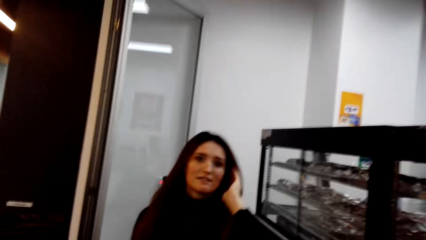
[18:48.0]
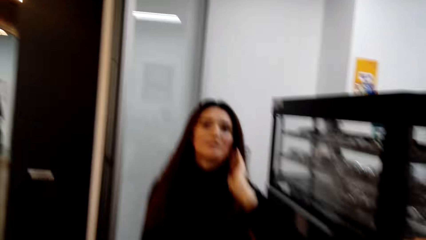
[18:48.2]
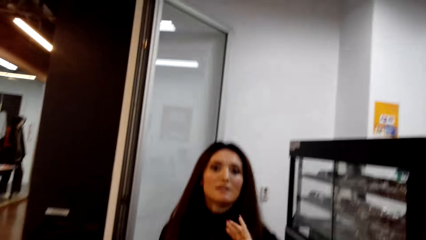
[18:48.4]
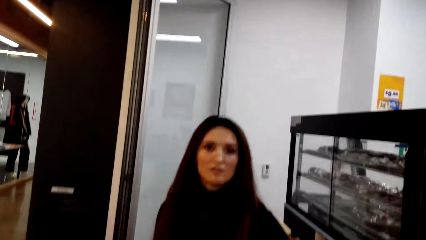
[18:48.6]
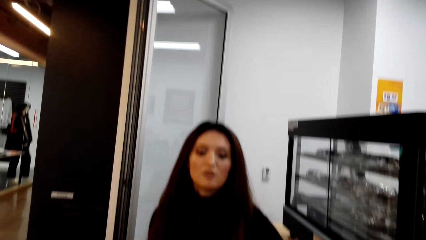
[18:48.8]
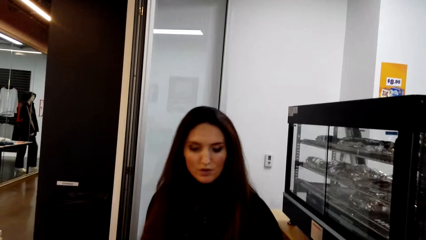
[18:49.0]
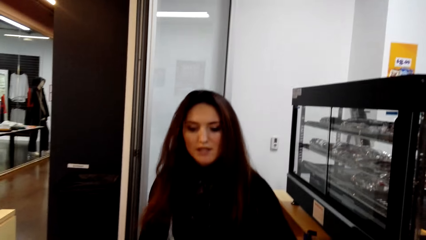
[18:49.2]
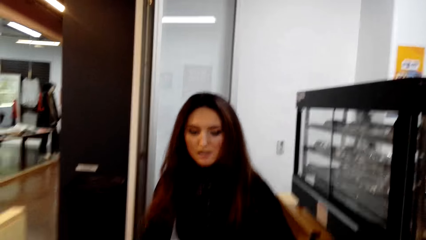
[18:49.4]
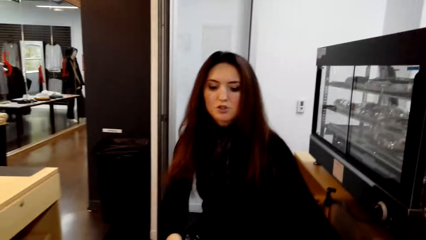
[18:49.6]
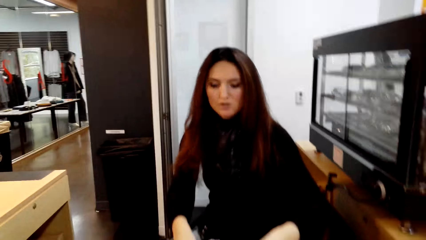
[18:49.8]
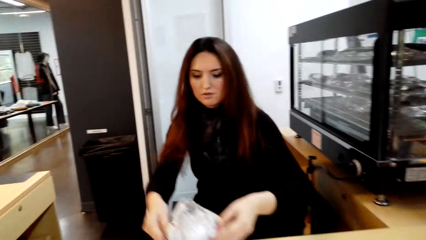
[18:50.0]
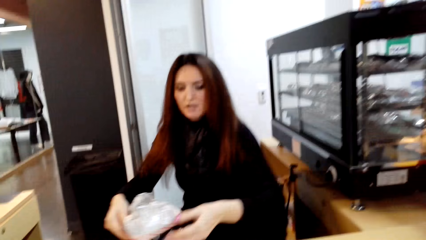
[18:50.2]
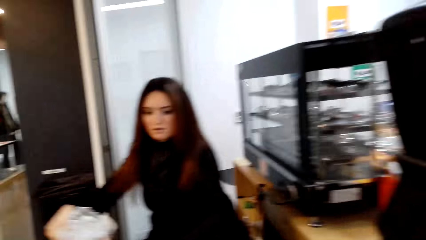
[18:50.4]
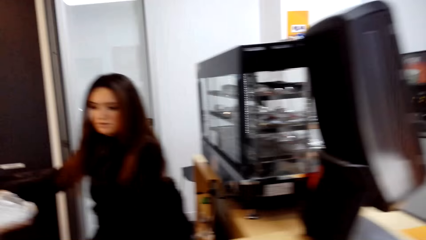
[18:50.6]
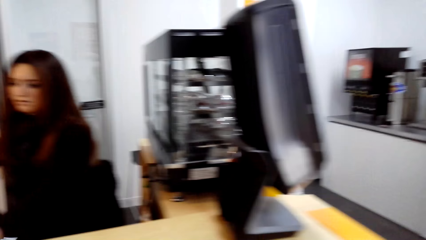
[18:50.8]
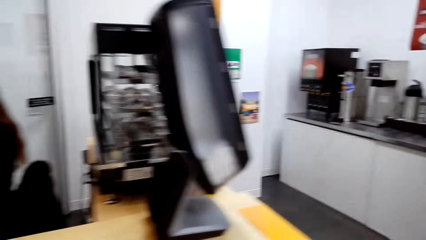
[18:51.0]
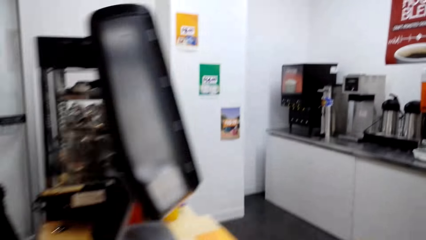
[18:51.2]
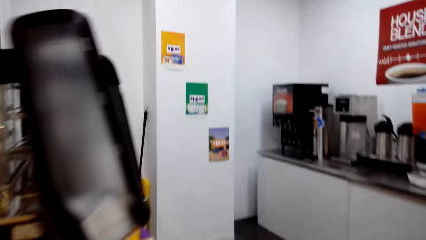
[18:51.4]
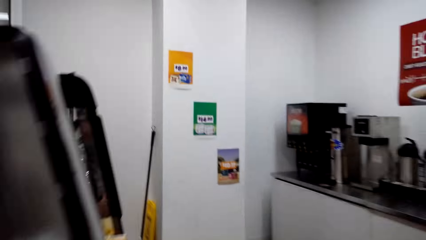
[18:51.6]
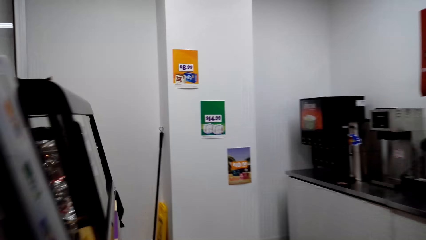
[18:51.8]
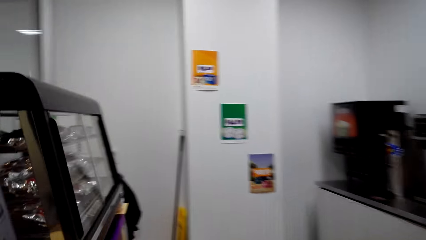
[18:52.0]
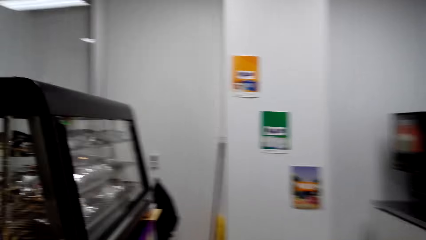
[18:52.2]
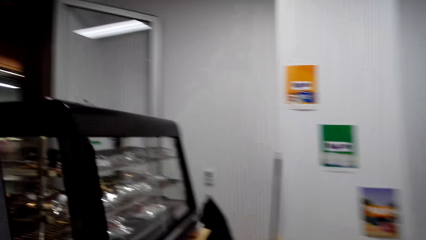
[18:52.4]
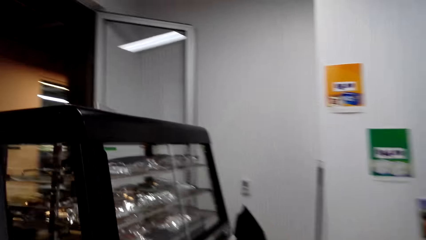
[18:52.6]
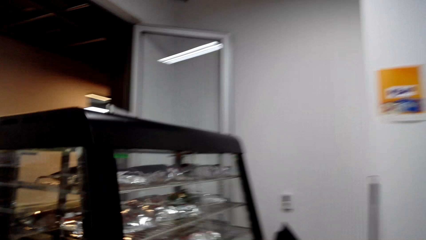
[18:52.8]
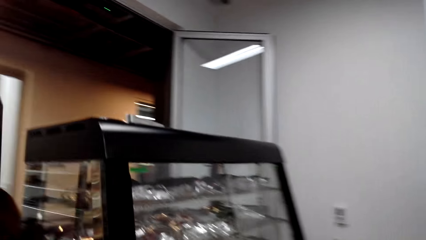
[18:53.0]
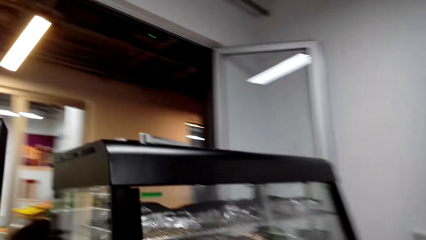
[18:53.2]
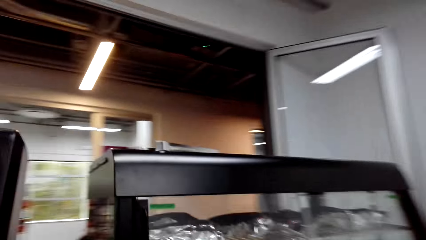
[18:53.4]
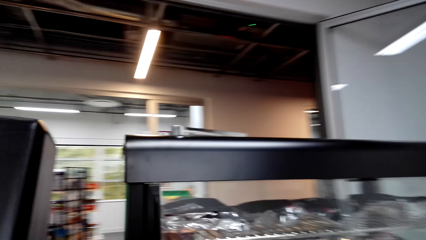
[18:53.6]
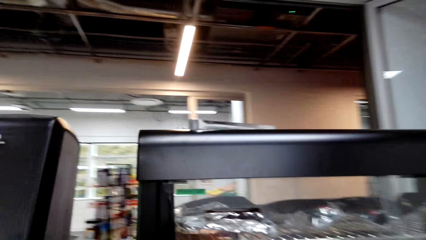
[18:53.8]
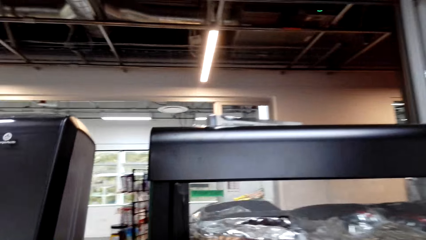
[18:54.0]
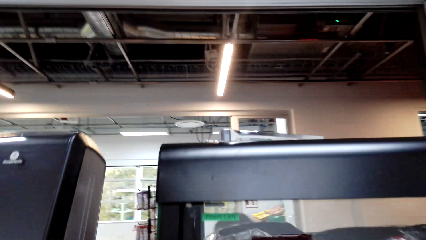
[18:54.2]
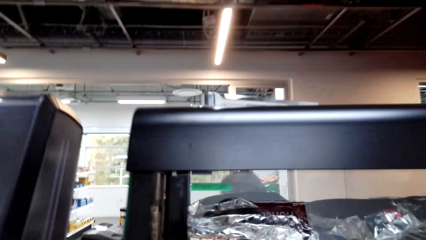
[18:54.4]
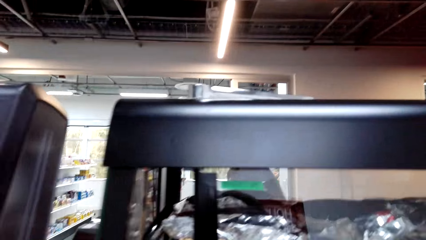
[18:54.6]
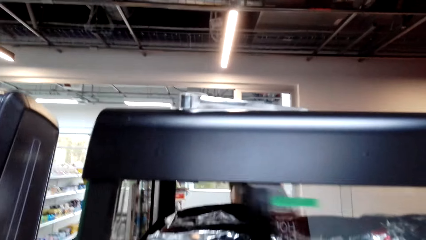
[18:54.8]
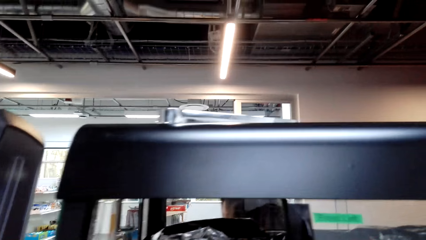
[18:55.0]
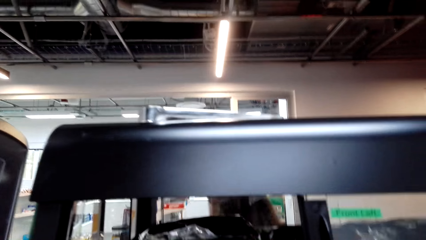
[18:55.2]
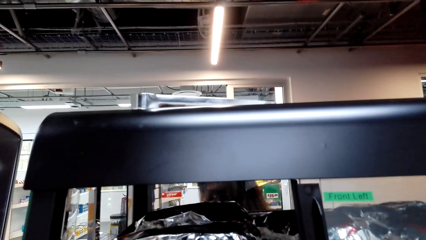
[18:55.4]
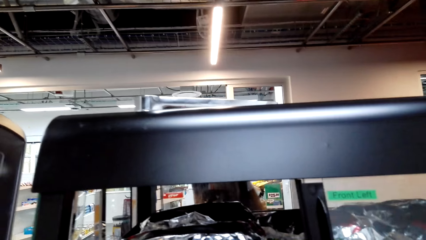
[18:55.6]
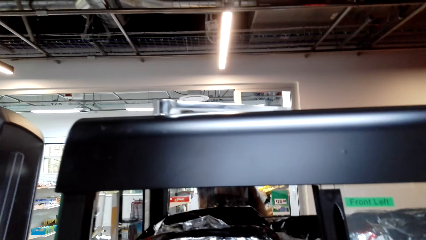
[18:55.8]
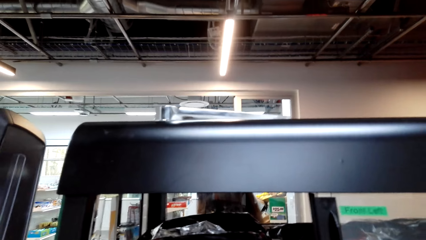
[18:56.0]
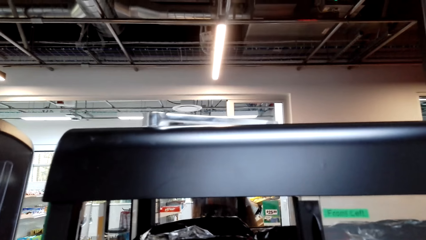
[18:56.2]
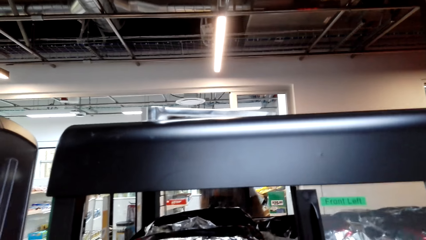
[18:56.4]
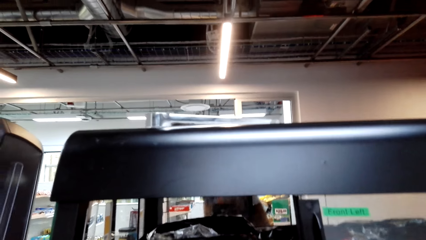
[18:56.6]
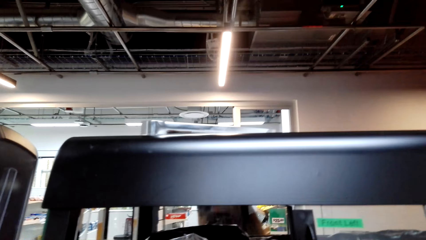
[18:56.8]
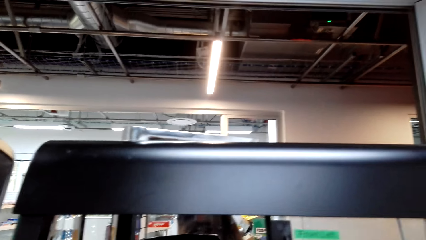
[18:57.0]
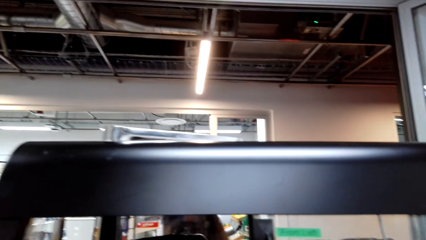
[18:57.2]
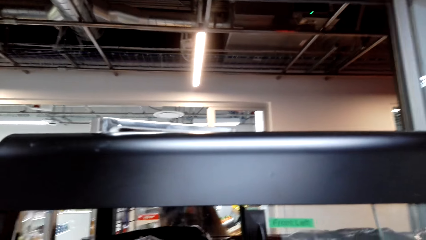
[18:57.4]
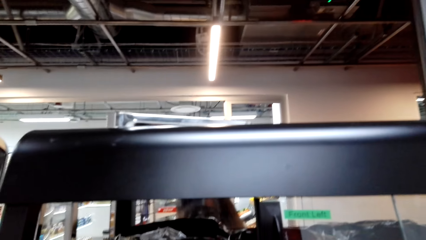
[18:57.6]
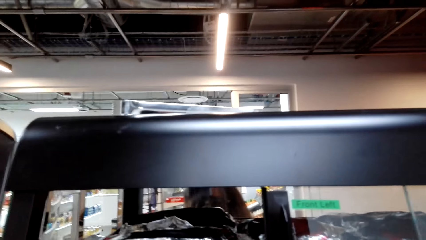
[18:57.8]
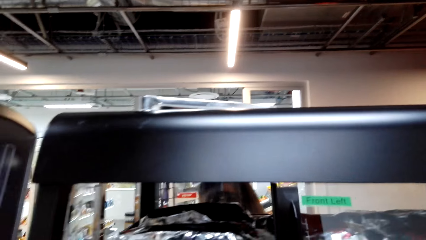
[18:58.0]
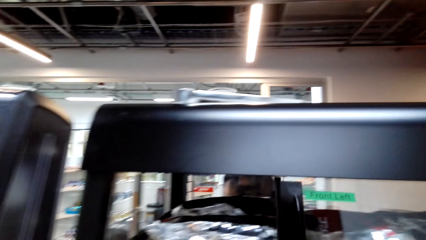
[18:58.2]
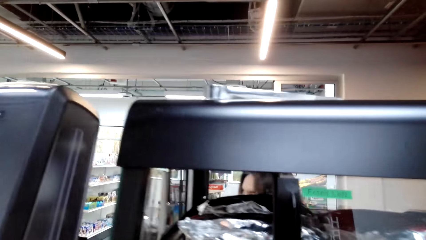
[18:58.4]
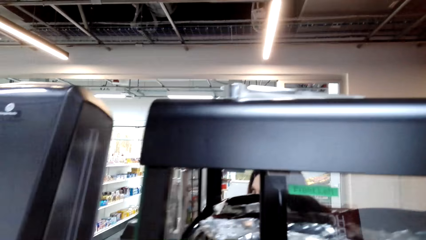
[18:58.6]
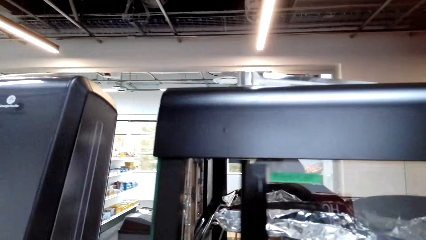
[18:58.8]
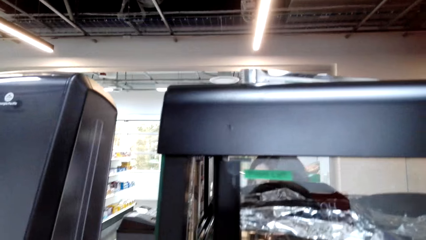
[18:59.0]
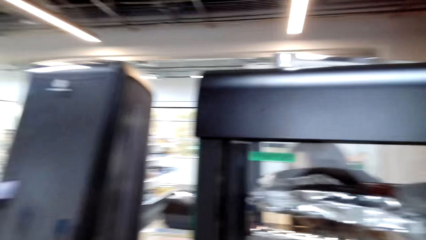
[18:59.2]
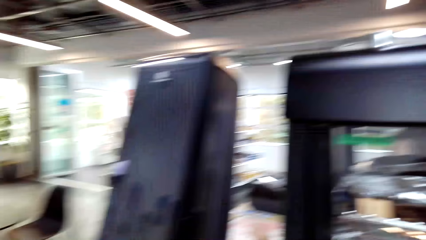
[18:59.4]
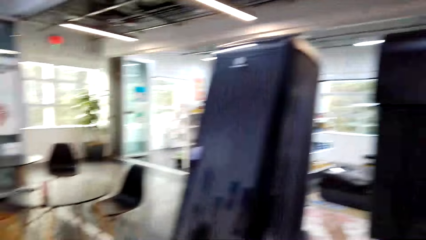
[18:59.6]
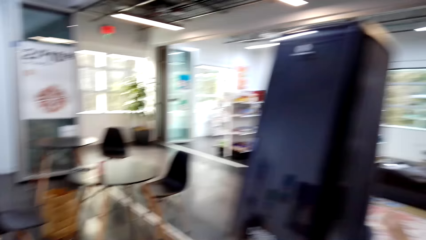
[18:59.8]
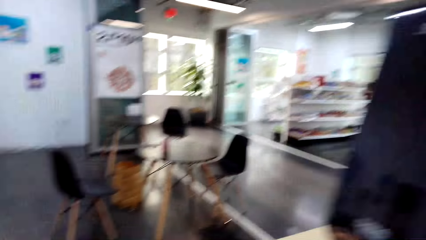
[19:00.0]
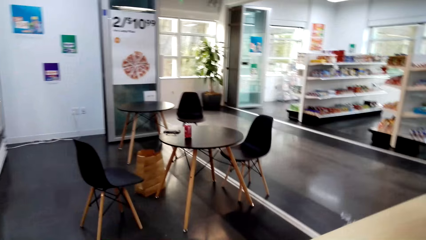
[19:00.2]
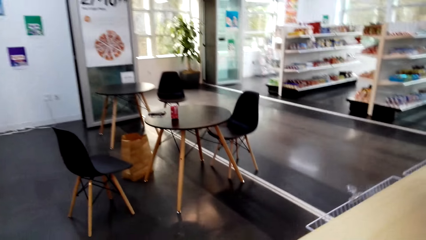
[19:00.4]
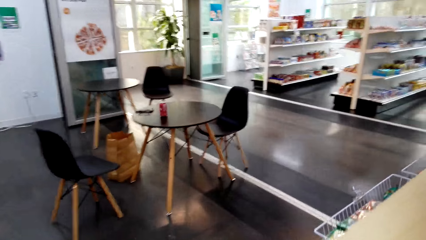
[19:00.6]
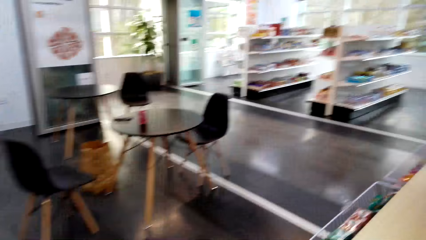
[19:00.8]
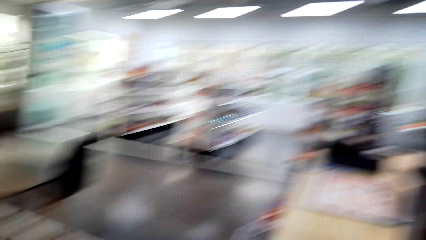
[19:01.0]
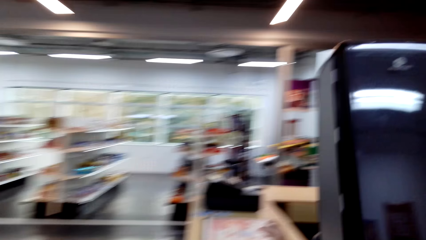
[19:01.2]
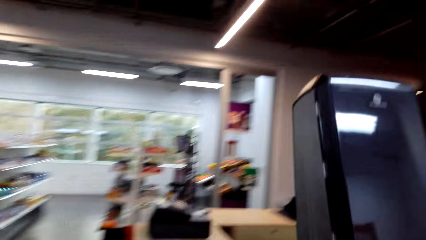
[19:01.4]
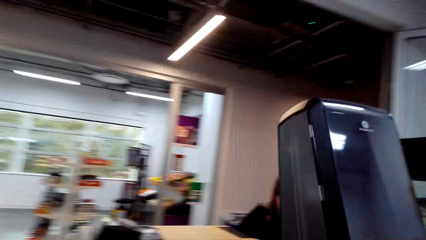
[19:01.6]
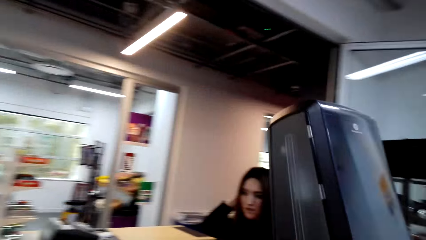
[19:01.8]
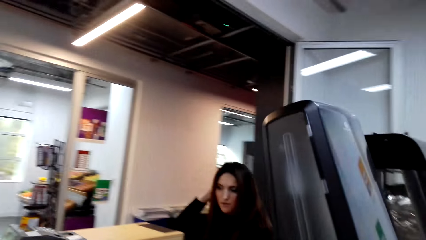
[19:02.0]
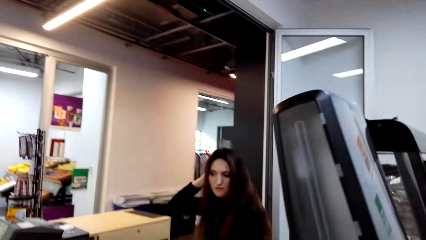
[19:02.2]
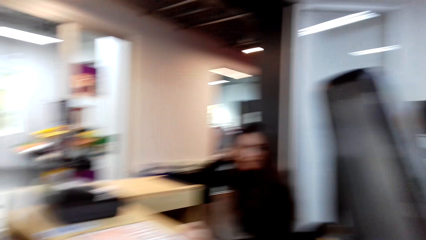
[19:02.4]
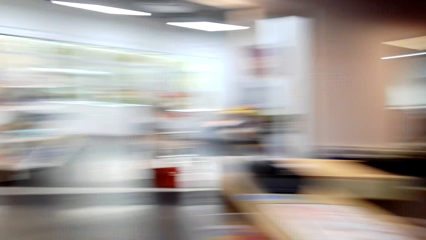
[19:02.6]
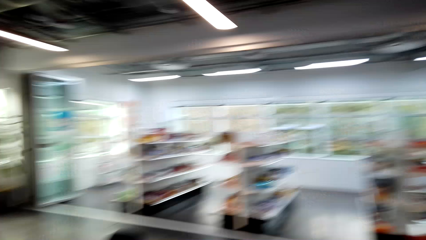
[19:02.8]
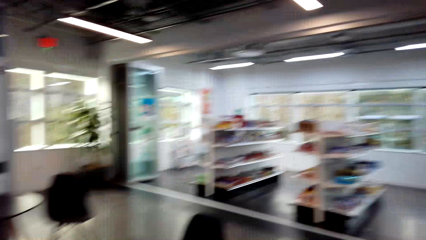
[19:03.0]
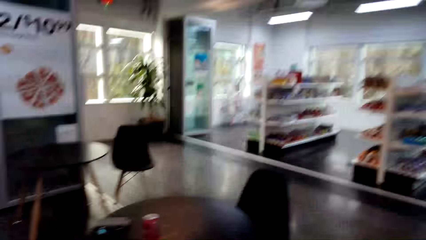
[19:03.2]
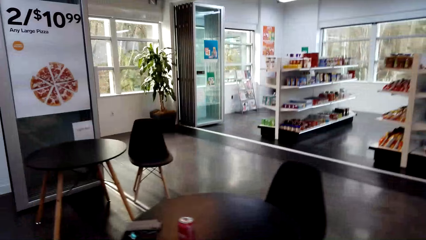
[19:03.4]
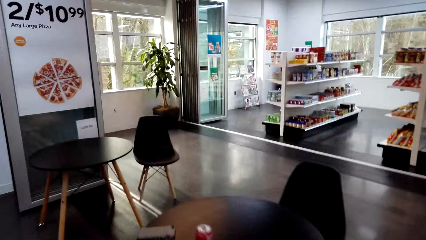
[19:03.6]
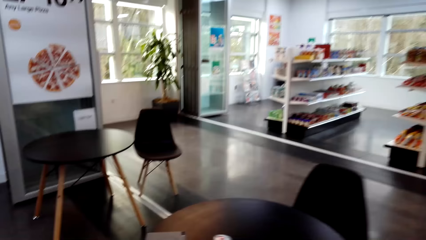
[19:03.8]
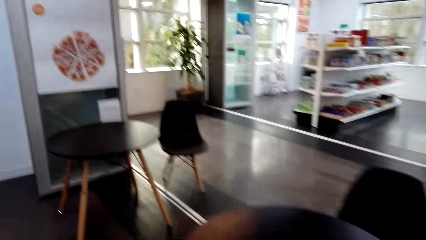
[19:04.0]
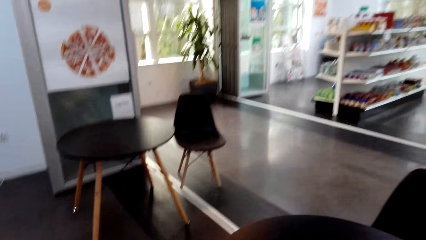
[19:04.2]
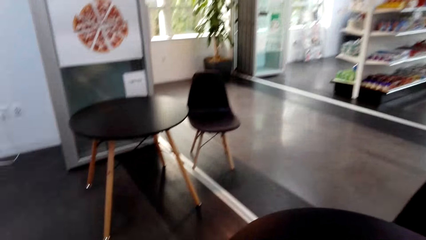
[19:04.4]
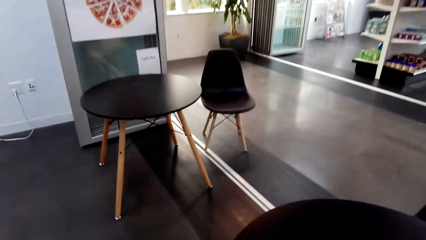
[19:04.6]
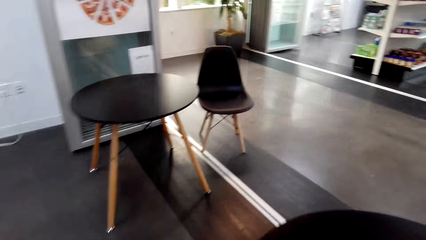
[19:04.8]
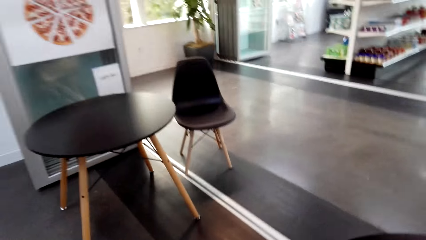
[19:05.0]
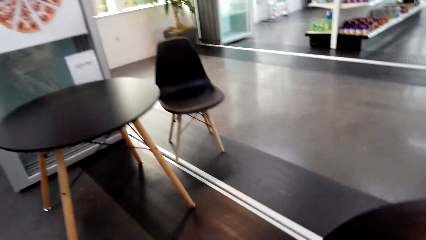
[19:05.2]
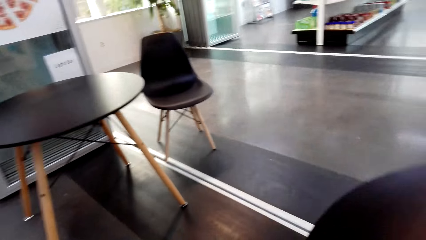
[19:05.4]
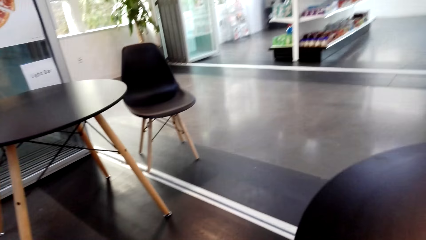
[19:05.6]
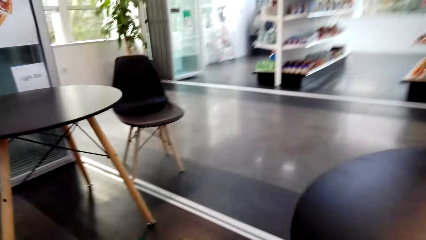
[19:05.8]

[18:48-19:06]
The cashier moves something from the counter. The camera wearer stares in the grocery. They walk to the grill, open the grill, pick a burger with foil, and close the grill. They walk to the table.
